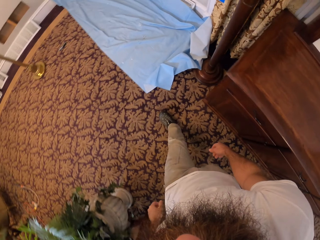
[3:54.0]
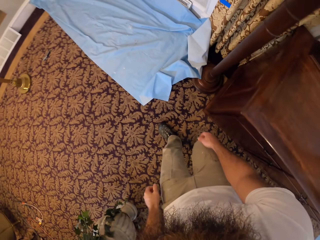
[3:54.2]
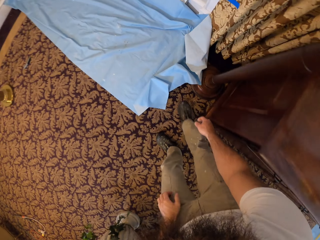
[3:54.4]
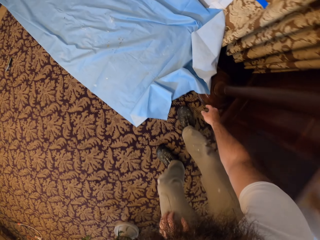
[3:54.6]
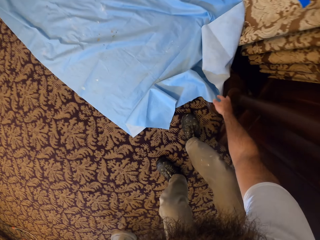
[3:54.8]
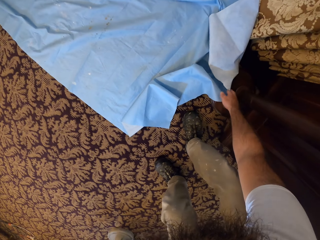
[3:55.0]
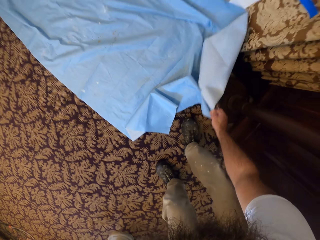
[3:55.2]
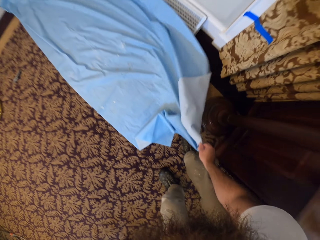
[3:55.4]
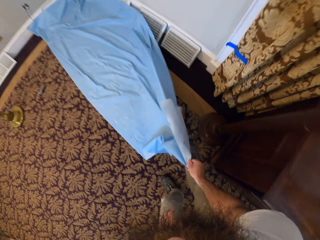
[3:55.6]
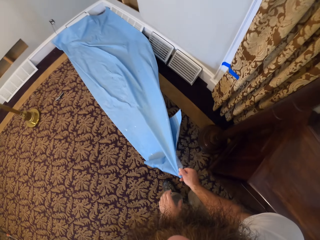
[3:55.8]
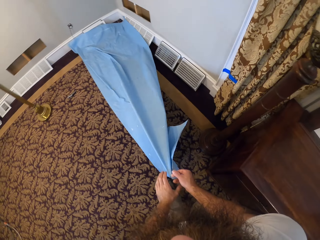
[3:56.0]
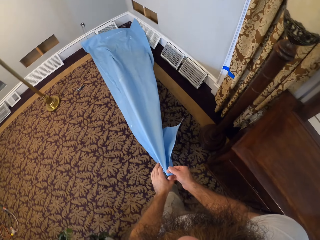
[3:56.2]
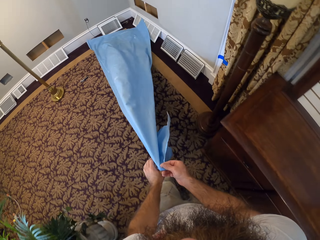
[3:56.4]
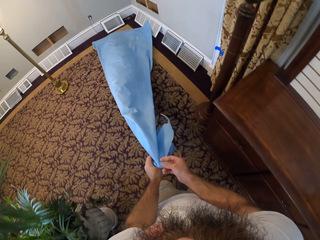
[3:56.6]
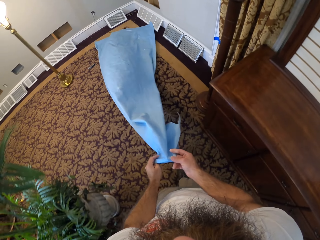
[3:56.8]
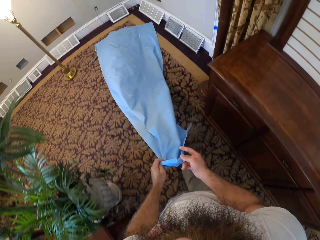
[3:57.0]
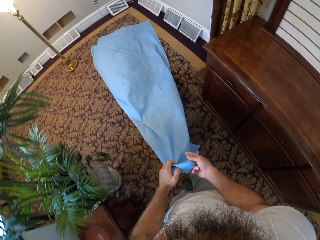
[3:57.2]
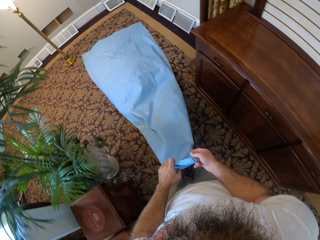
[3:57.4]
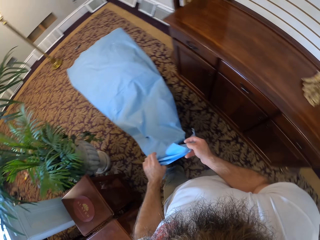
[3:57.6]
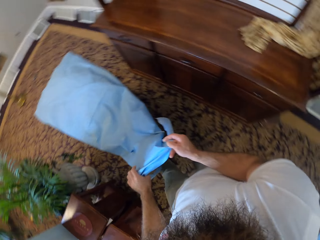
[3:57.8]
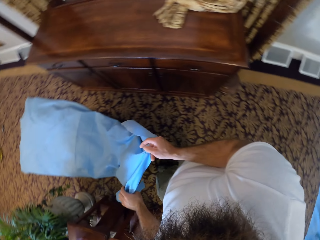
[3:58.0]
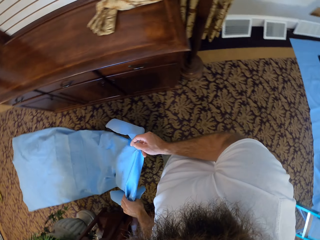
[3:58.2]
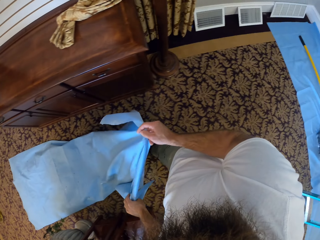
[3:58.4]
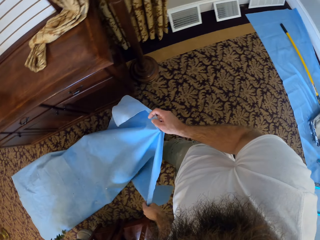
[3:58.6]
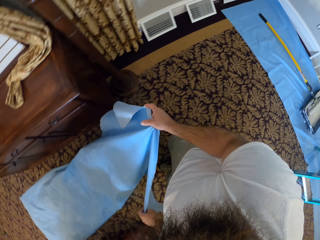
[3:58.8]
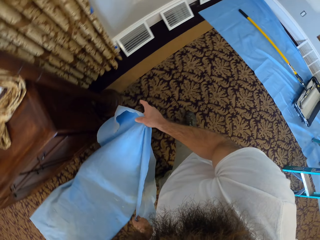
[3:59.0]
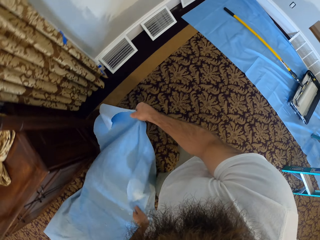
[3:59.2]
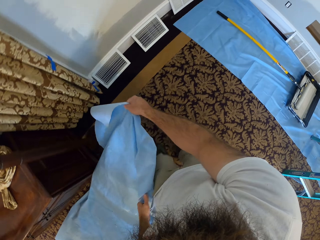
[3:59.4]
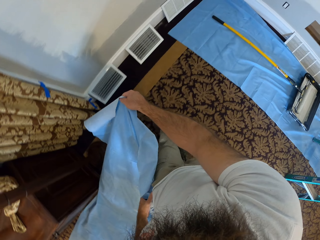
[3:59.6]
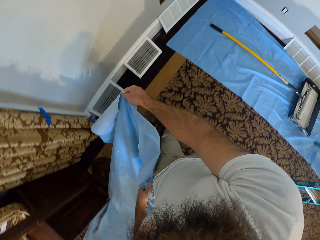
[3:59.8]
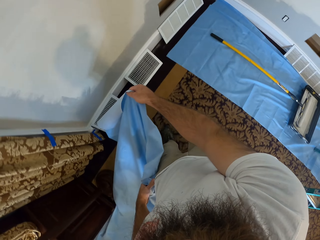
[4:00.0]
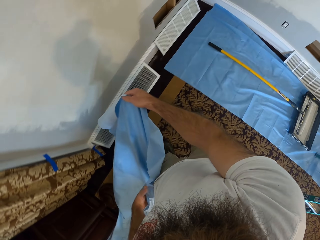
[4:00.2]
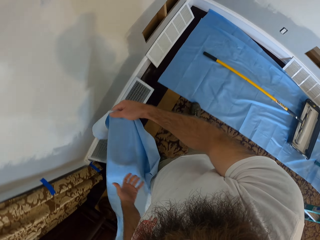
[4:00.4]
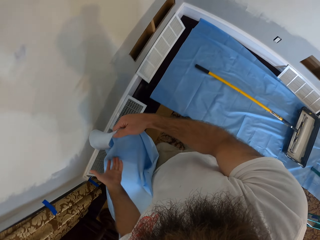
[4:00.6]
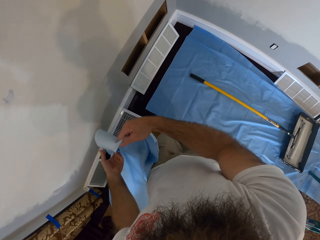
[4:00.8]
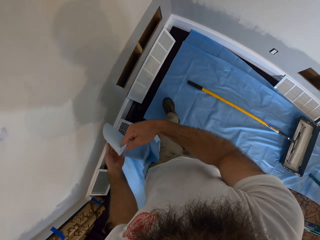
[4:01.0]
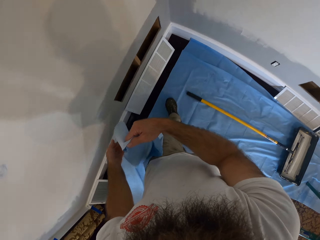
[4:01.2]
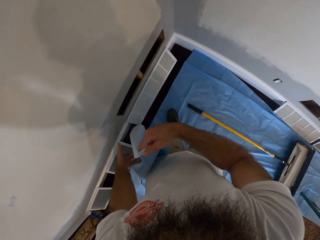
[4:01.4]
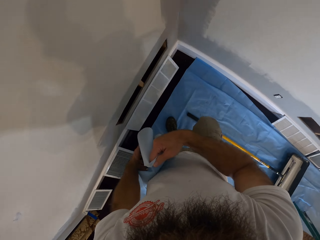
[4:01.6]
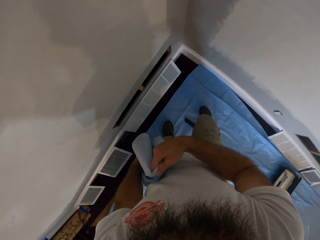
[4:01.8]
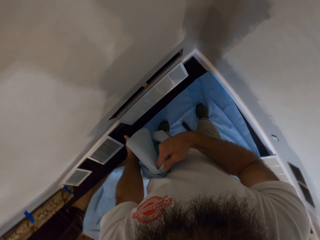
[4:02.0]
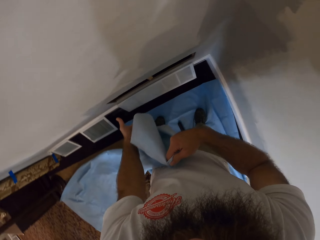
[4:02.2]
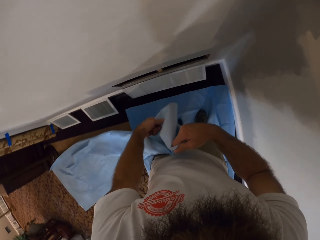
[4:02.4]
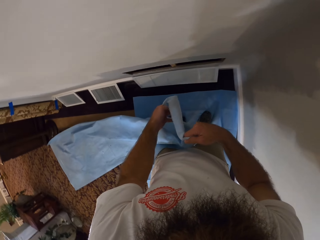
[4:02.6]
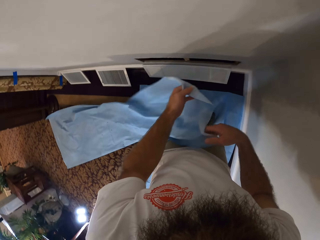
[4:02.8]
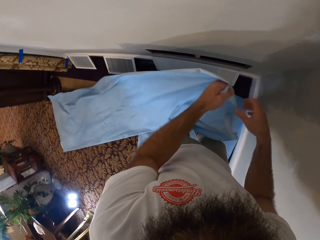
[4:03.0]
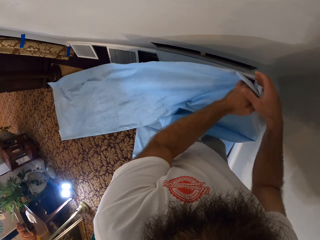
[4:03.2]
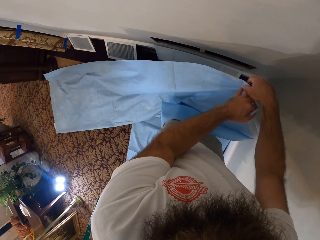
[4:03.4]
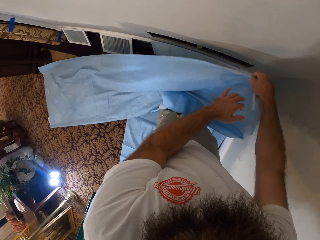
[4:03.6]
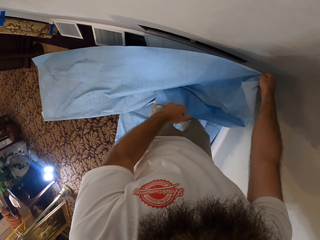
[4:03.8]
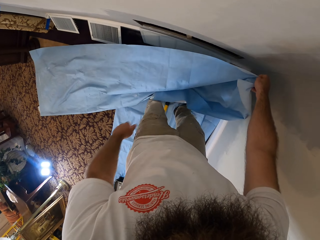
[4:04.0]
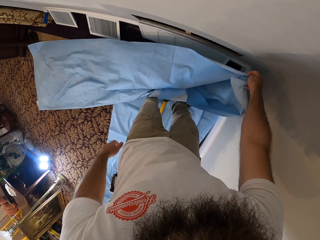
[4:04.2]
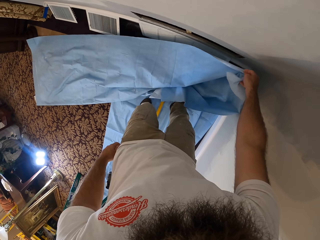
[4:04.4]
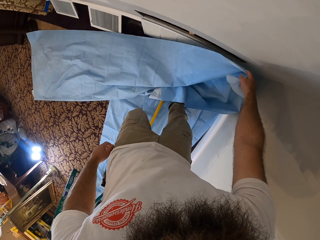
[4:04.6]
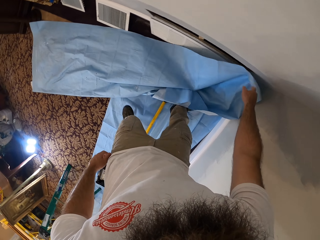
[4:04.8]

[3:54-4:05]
The camera wearer picks a drop cloth or paint cloth from the floor with his right hand. He drags the drop cloth from the floor with both hands. He moves backwards. He adjusts the paint cloth. He covers the floor with the drop cloth in both hands.

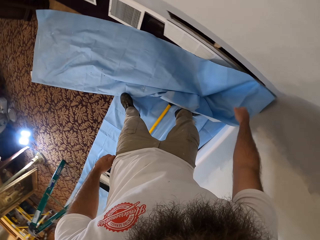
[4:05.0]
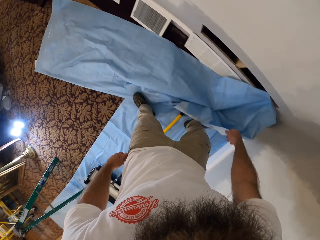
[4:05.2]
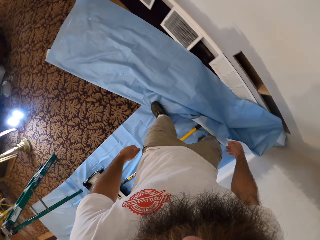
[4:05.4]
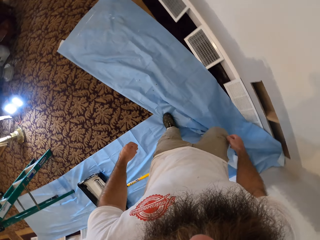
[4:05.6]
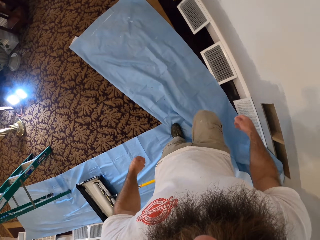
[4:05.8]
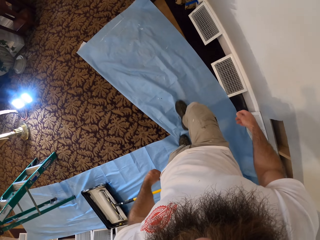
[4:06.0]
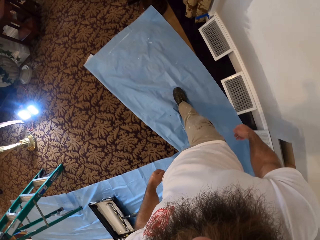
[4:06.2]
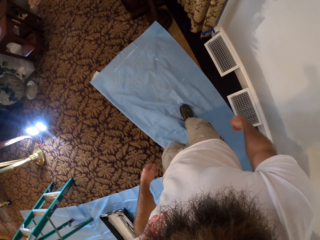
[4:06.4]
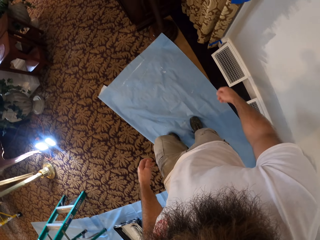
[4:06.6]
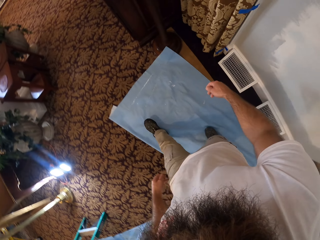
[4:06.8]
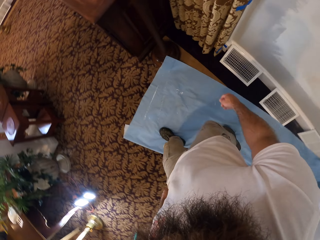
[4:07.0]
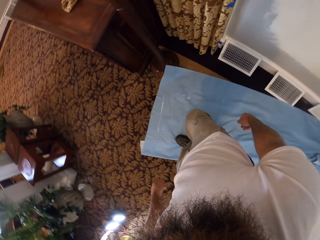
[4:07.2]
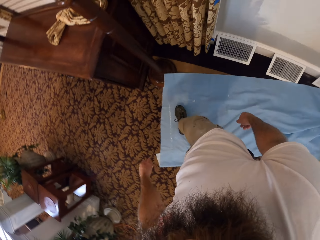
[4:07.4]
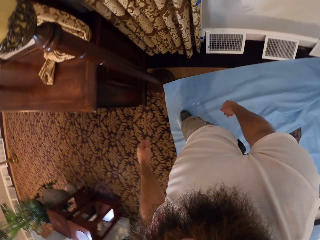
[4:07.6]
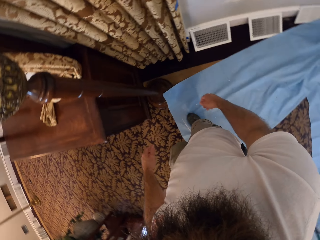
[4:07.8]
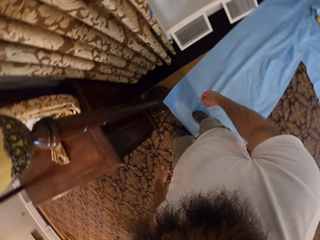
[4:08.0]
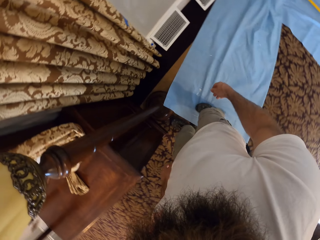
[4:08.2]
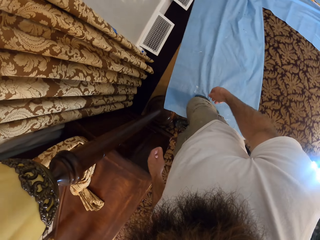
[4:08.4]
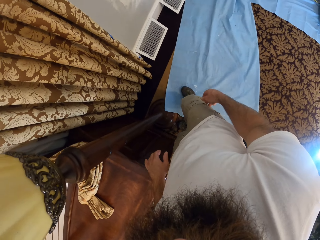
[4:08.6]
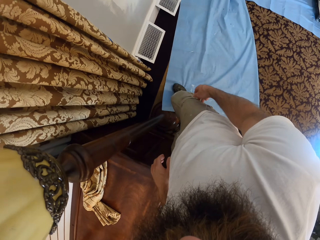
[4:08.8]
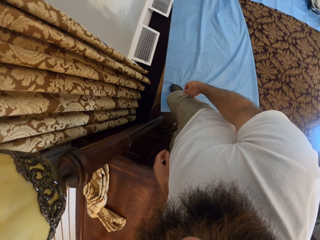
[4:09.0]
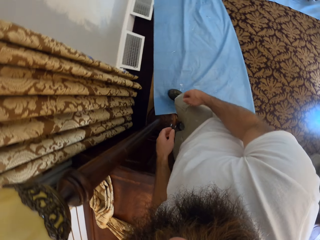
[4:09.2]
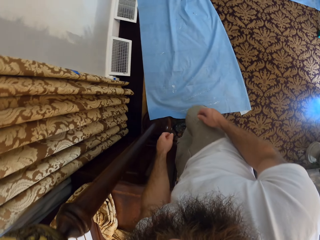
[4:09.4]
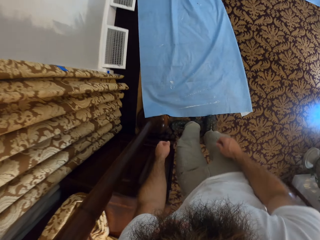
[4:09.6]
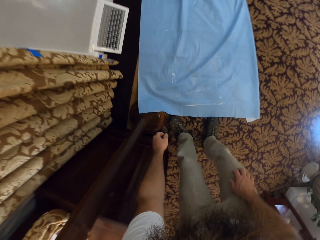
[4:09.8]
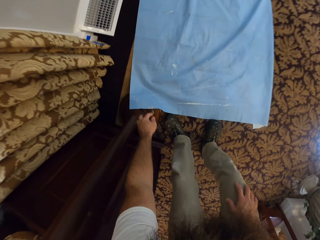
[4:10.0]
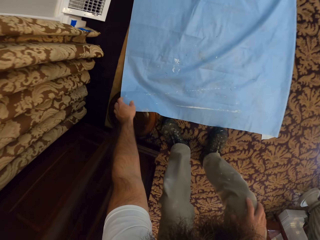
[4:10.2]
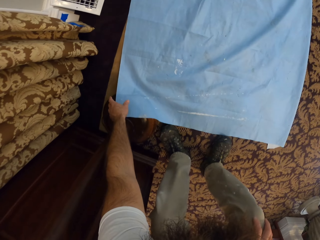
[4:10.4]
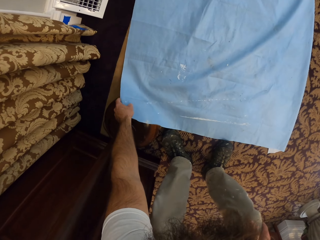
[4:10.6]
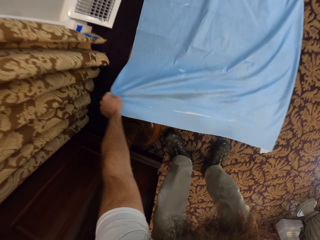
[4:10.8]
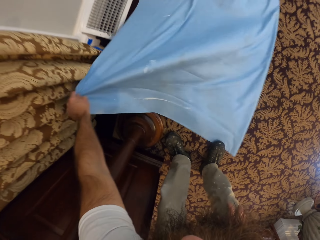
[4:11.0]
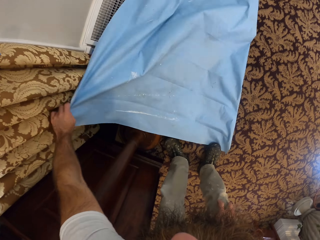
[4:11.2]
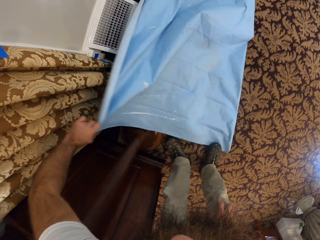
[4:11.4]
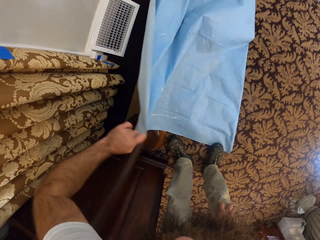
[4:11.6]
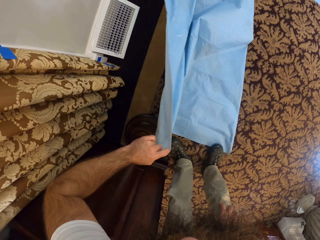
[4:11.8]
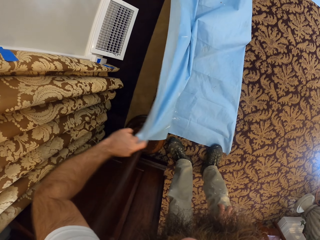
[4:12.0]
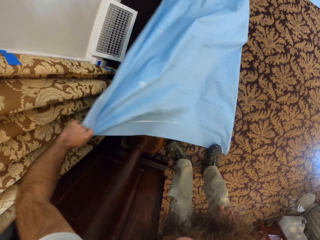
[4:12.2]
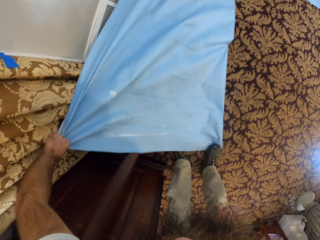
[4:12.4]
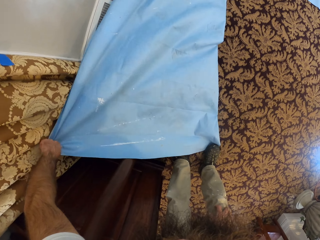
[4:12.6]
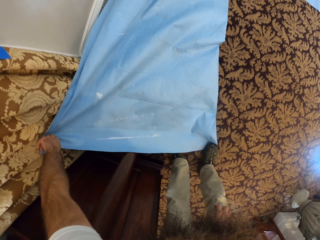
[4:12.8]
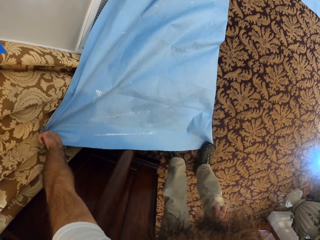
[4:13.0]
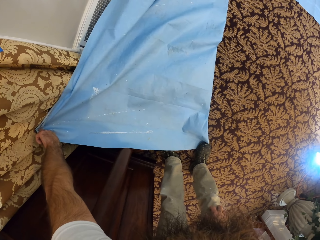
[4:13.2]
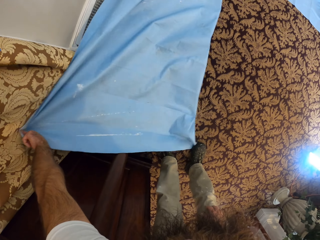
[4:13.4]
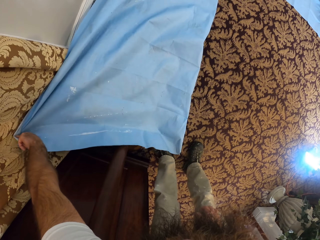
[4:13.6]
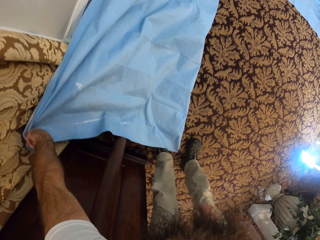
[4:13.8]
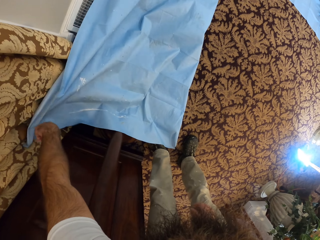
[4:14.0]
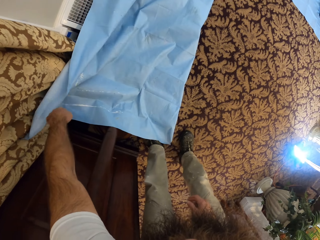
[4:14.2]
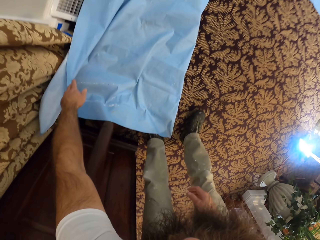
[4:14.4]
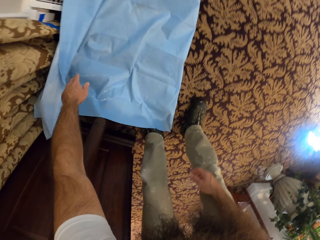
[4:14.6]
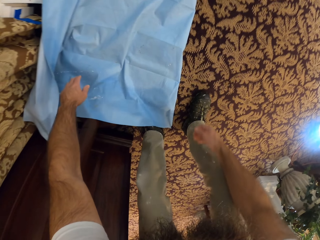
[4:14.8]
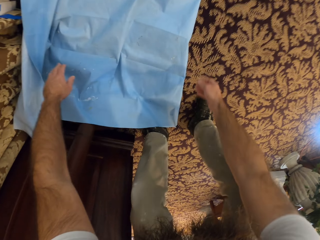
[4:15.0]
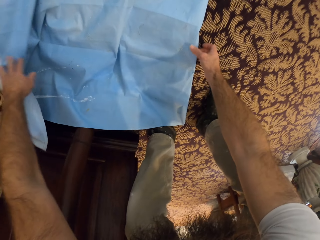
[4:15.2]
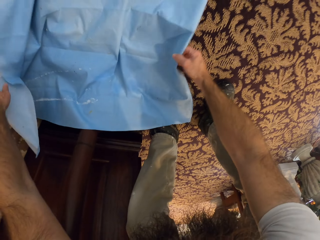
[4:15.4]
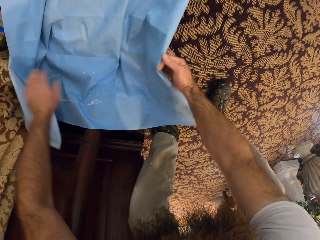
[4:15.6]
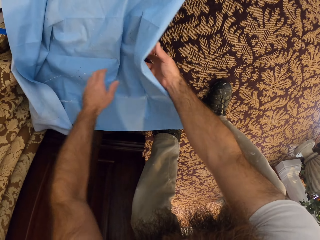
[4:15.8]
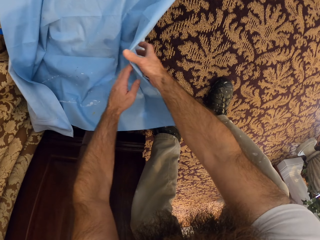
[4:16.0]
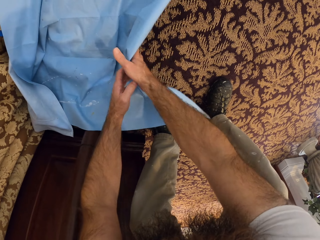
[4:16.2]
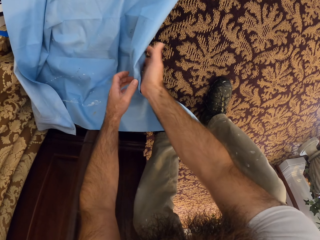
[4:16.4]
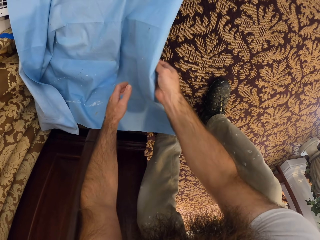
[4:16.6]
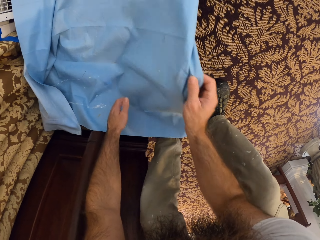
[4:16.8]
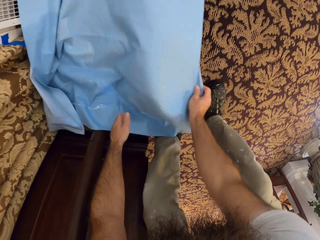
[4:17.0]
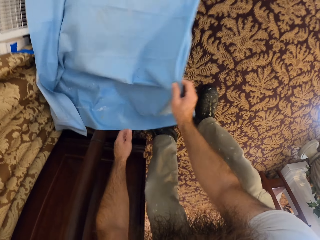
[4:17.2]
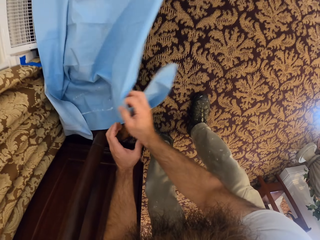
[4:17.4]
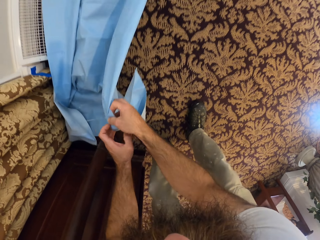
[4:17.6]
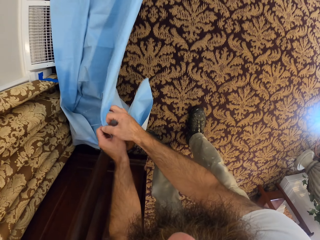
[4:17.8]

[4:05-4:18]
The camera wearer places the paint cloth or drop cloth on the floor and walks on the paint cloth. He adjusts the drop cloth on the floor with his left leg. He adjusts the drop cloth on the floor with his left hand. He picks the paint cloth. He adjusts the drop cloth on the floor with both hands.
